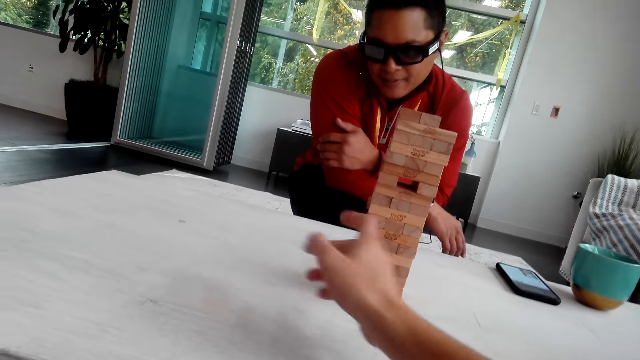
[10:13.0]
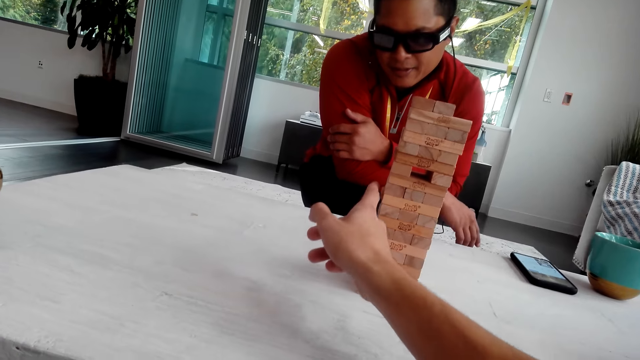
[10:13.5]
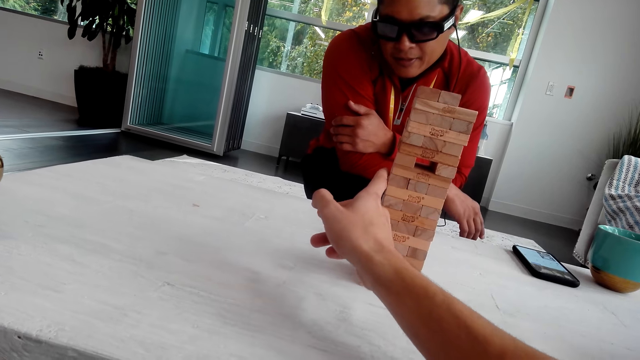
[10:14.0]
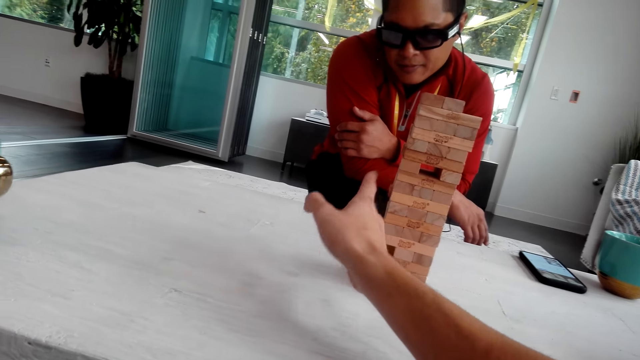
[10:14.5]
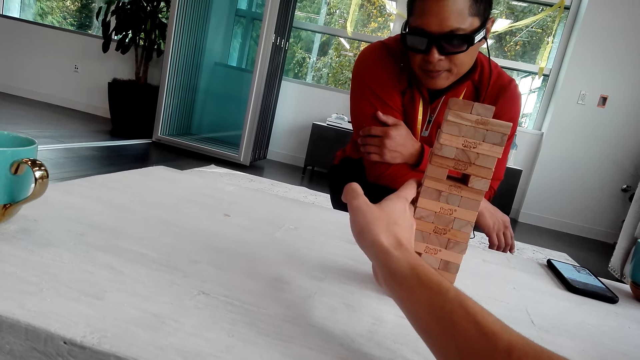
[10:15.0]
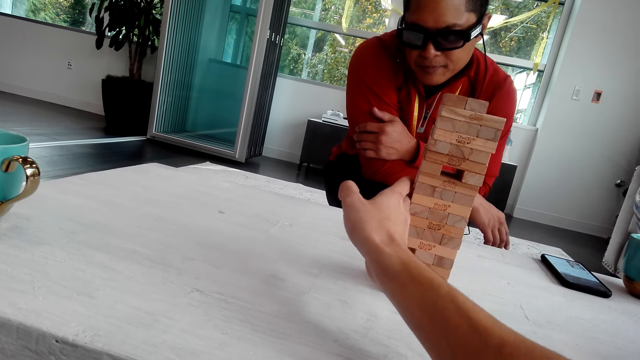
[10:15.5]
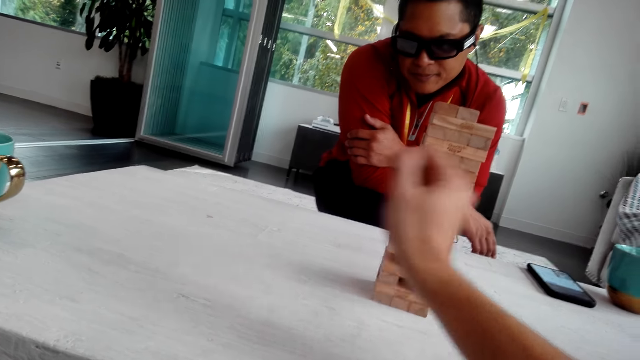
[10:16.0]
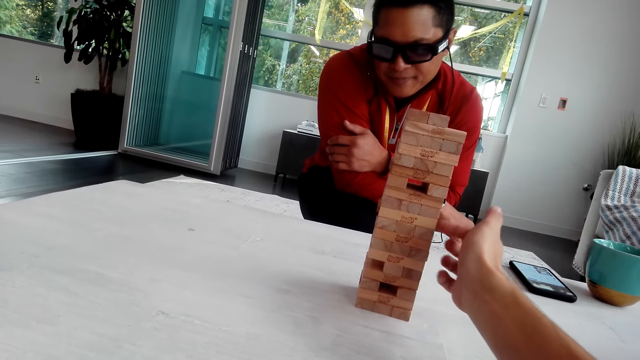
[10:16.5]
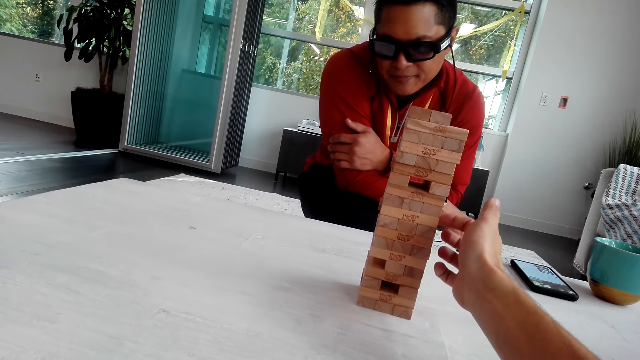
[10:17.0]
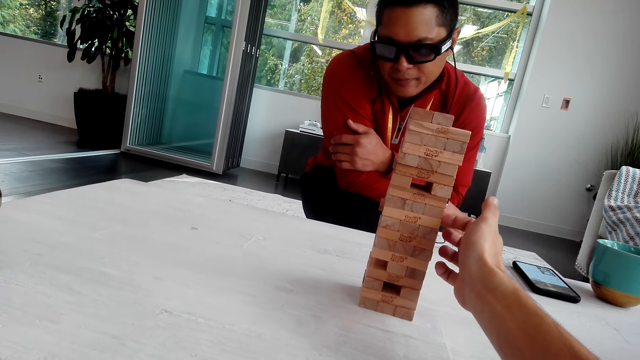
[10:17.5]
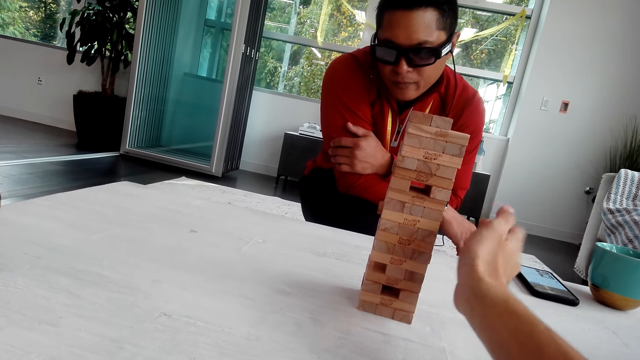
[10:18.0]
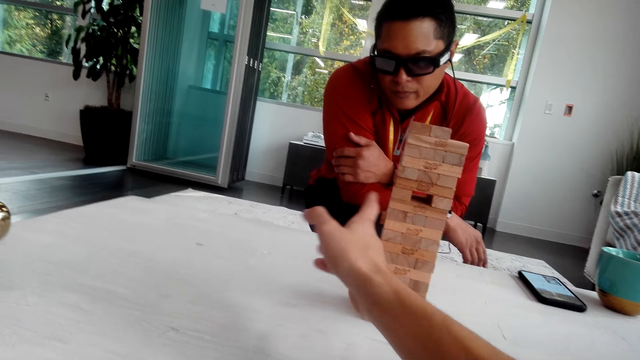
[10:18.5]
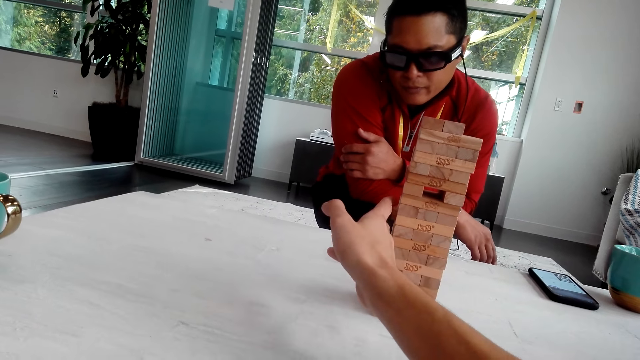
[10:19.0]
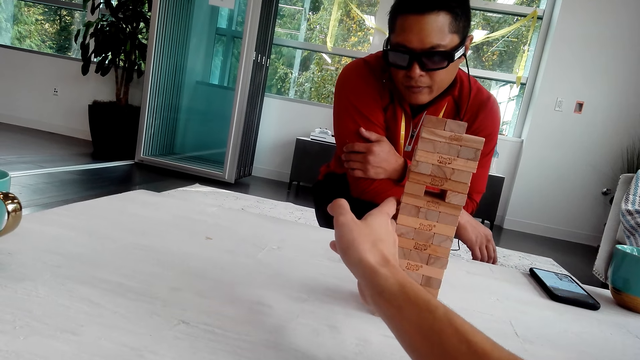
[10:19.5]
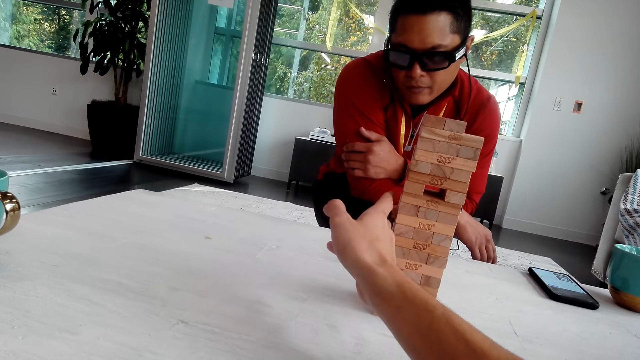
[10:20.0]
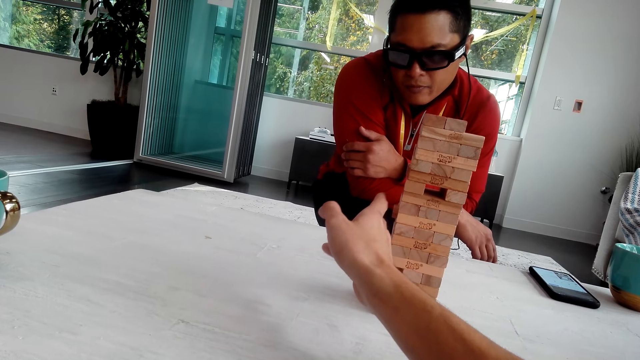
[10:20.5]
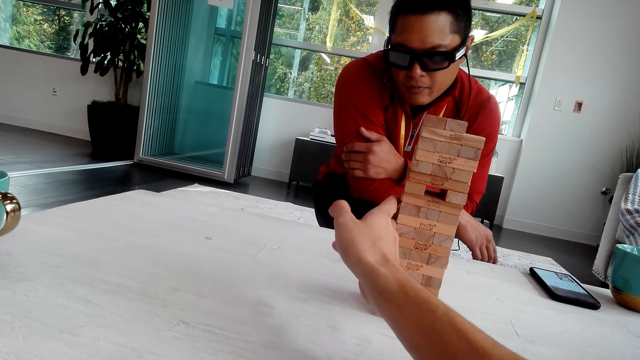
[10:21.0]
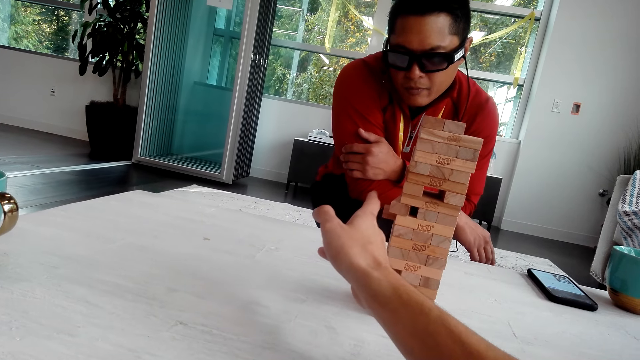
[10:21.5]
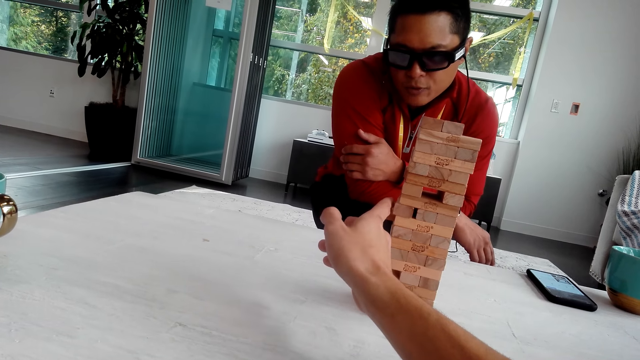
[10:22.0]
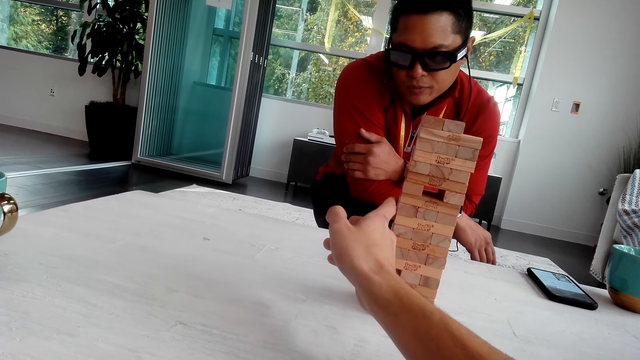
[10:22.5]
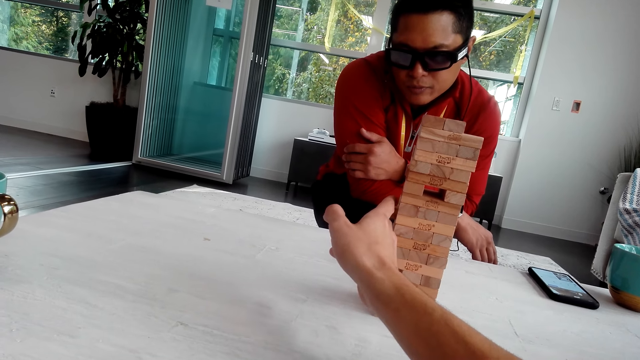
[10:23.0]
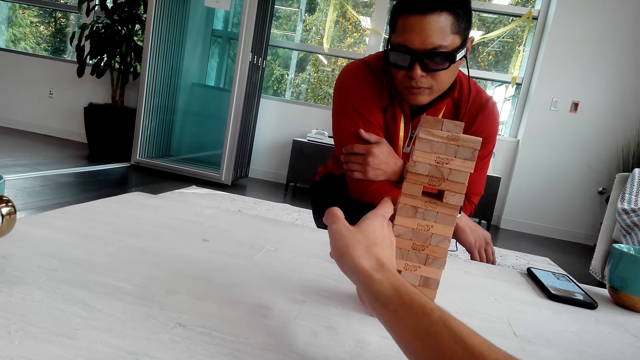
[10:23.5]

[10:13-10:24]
The camera wearer removes the jenga.

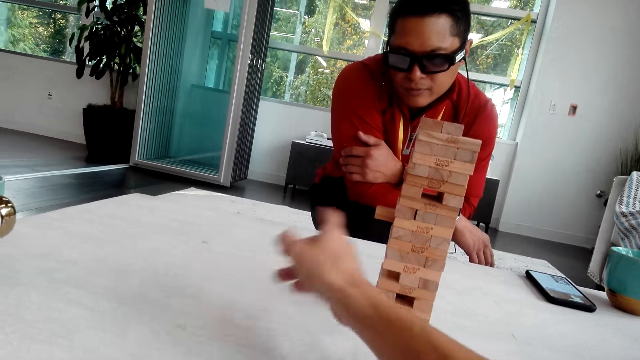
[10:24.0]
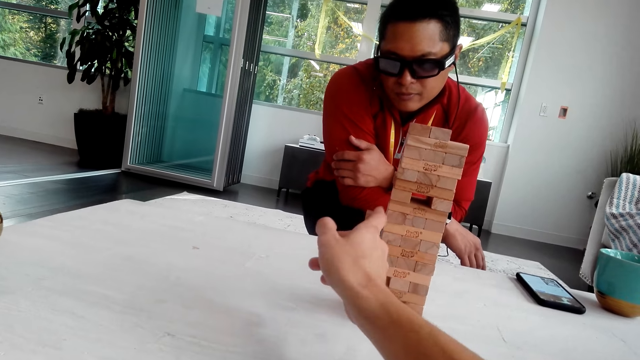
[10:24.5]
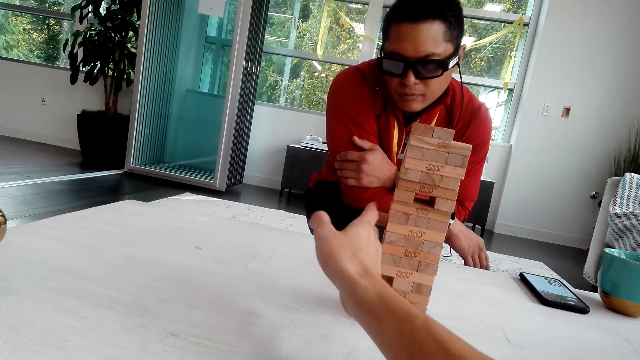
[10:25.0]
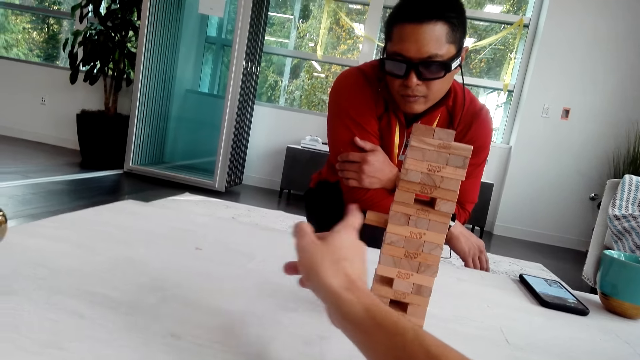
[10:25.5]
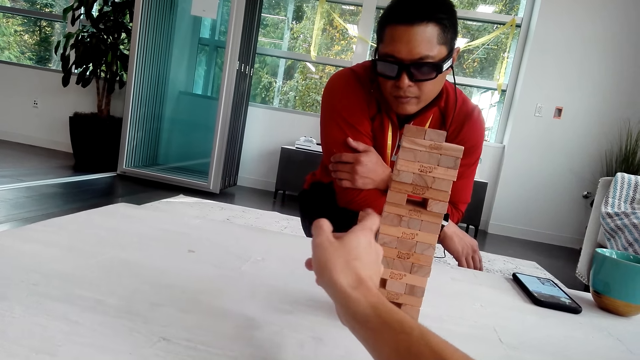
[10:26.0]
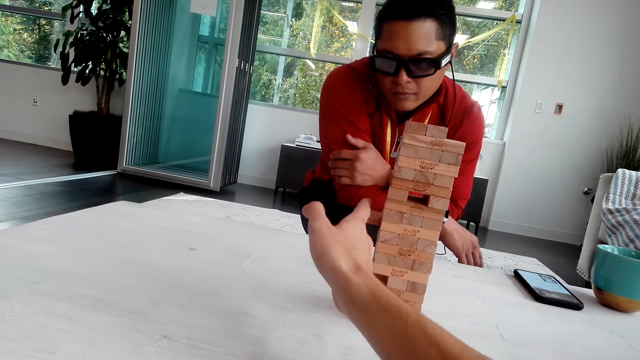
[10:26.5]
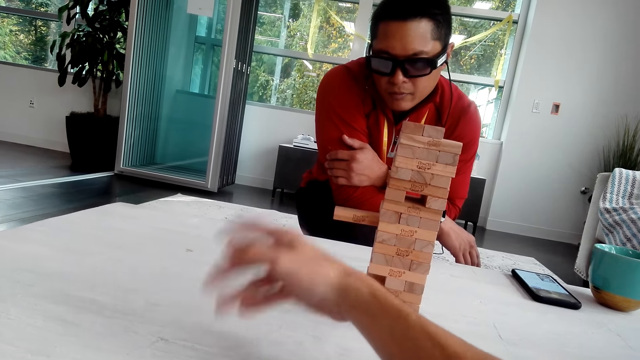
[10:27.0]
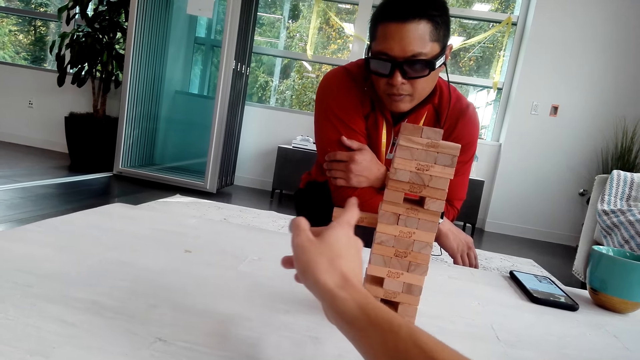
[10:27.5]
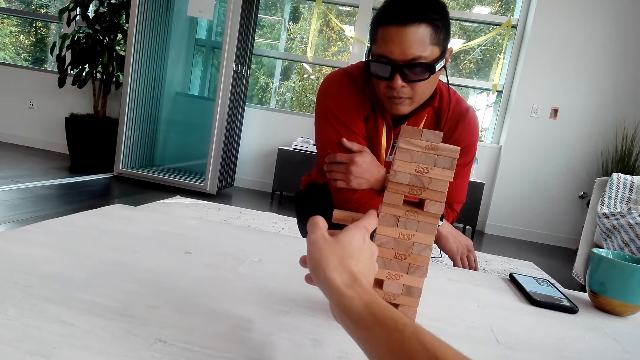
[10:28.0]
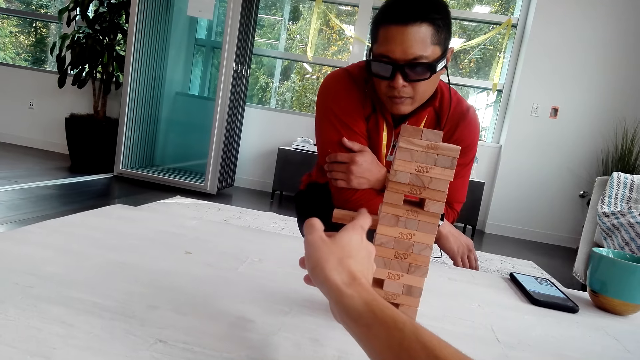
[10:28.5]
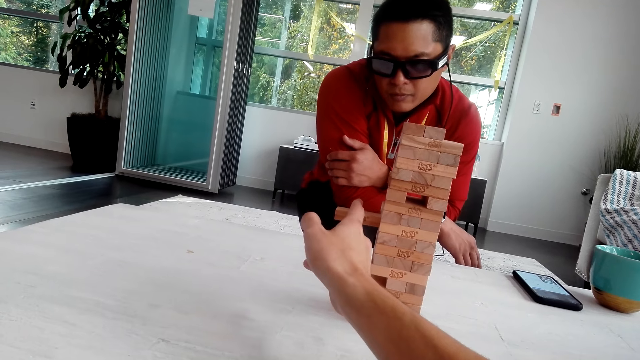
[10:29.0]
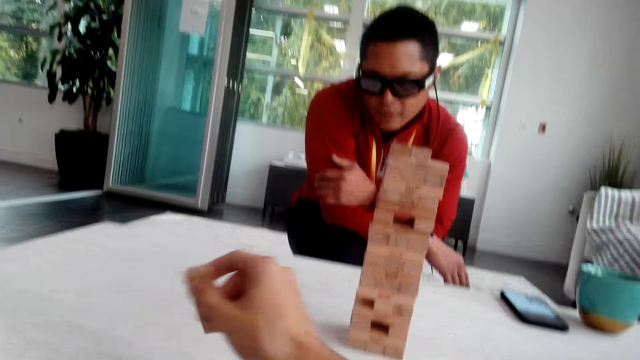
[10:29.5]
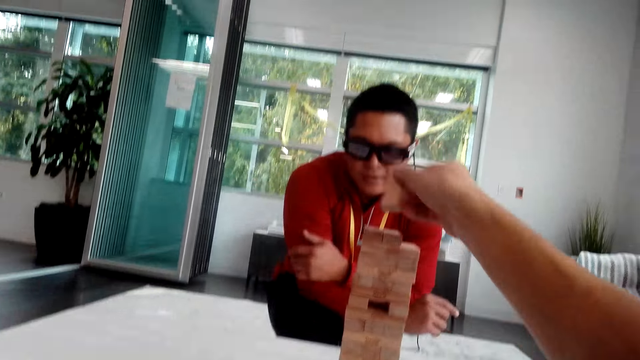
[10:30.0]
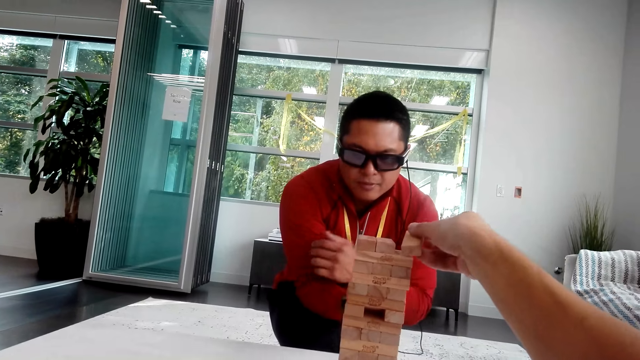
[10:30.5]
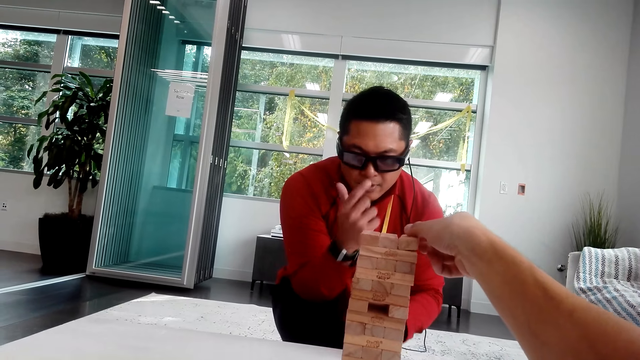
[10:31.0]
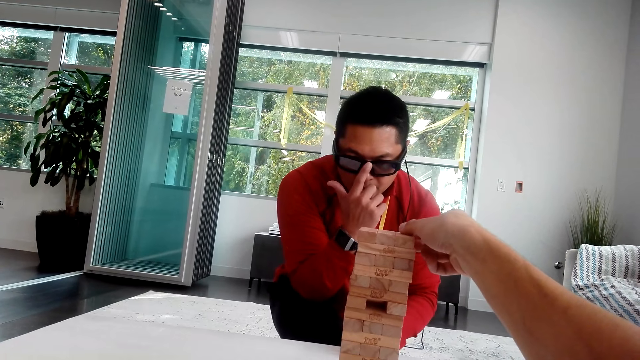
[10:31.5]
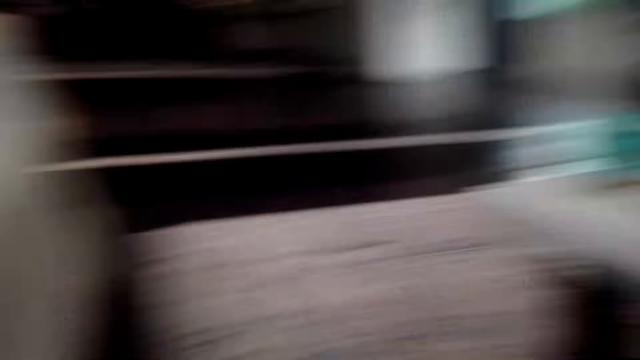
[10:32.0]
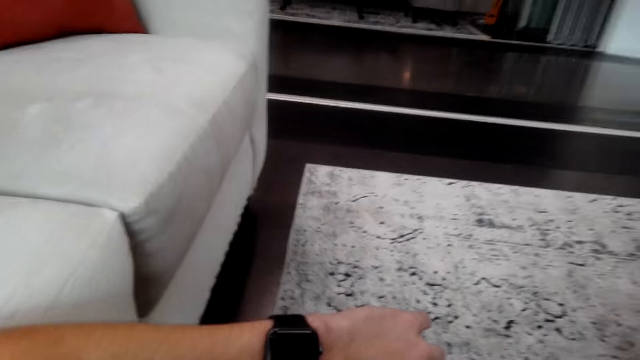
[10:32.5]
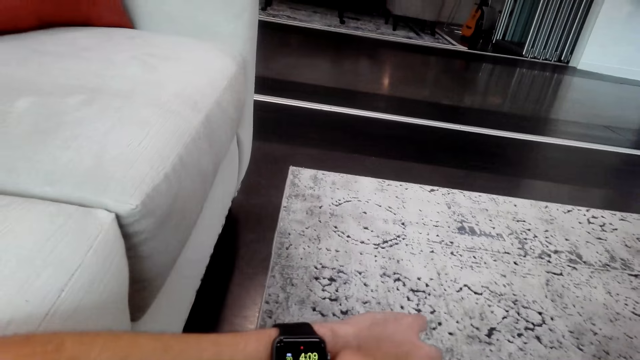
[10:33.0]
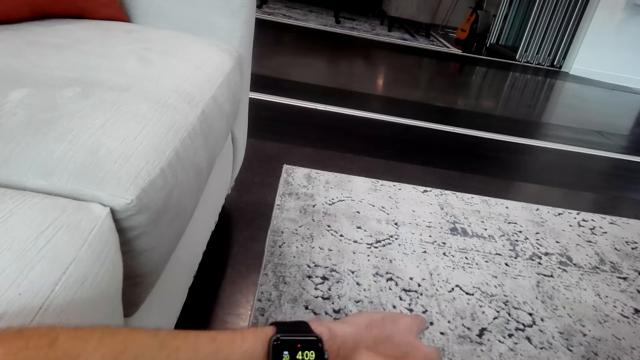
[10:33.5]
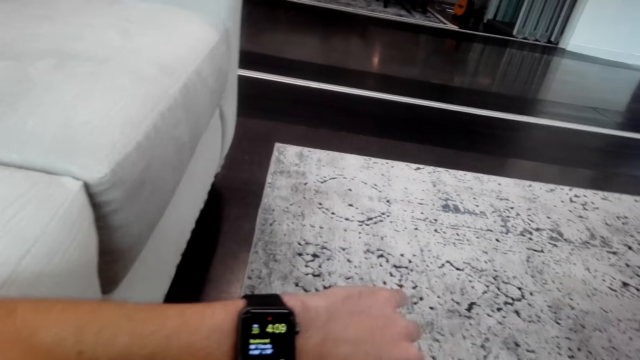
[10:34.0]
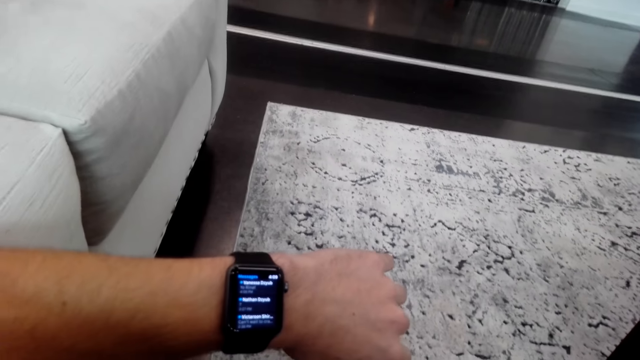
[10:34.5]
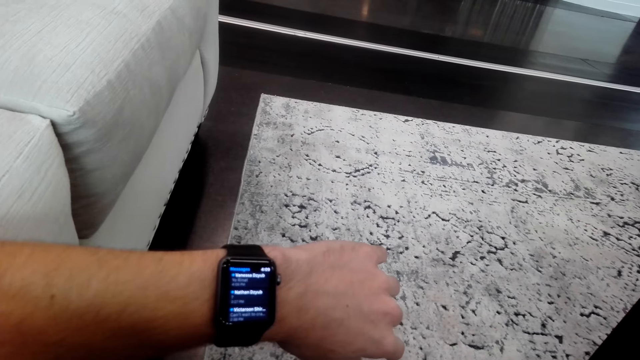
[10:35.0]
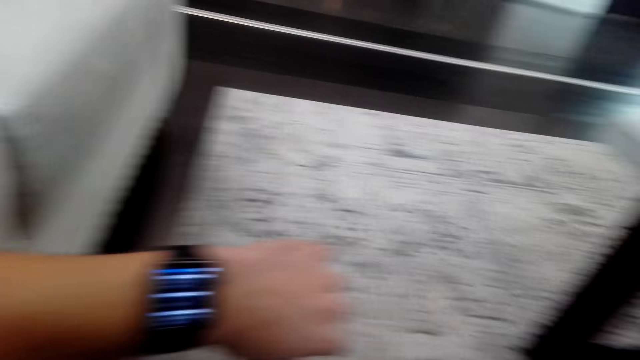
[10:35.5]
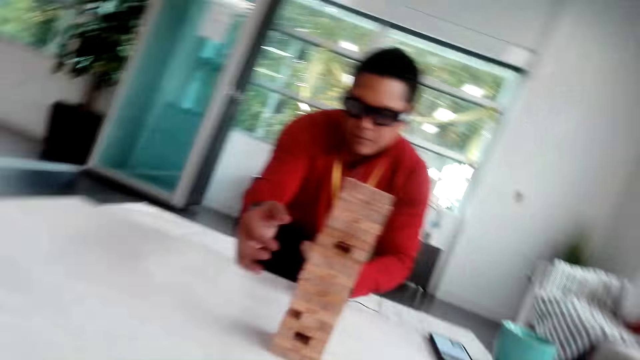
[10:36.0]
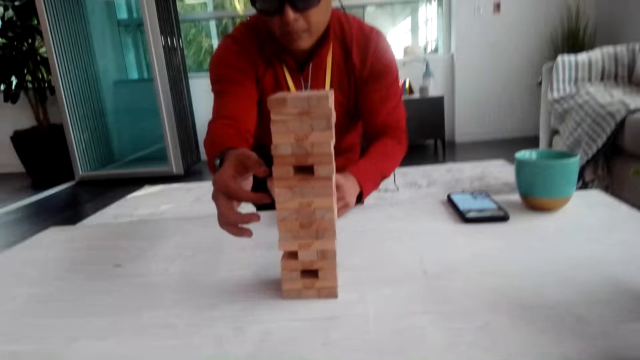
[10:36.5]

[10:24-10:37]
The camera wearer pulls the wooden block. They put the wooden block on top of the tower. They look at the watch.
